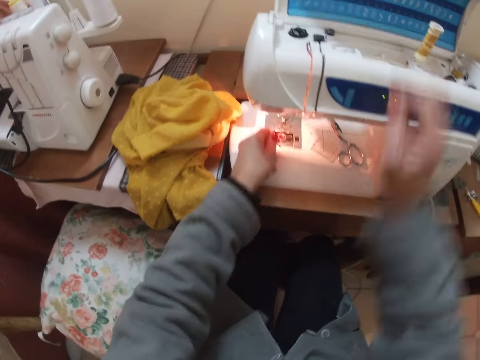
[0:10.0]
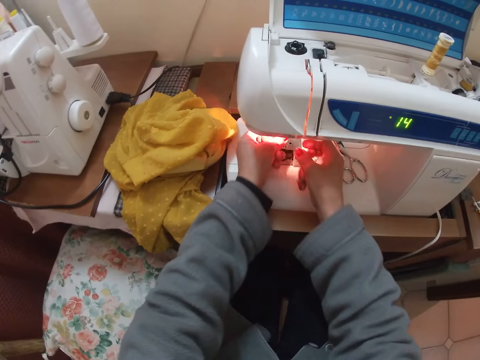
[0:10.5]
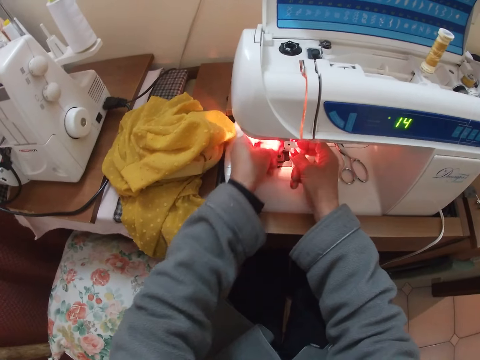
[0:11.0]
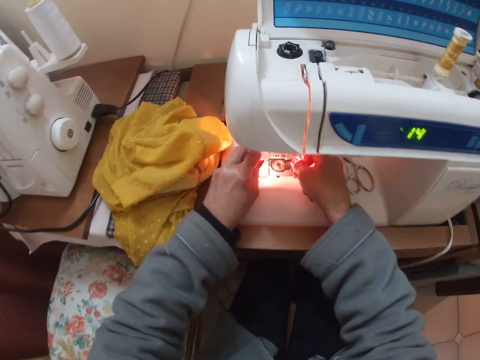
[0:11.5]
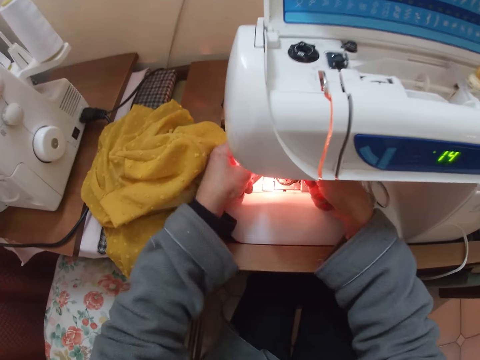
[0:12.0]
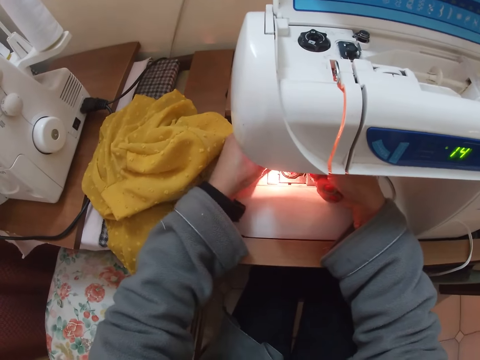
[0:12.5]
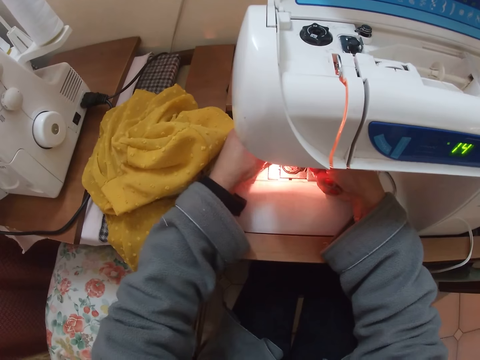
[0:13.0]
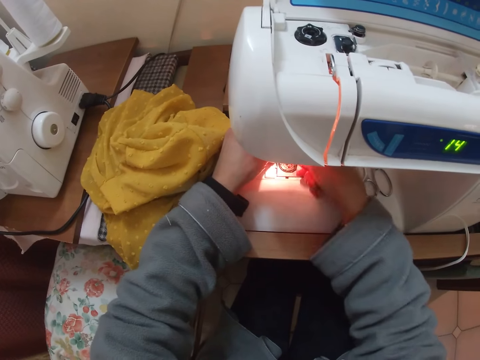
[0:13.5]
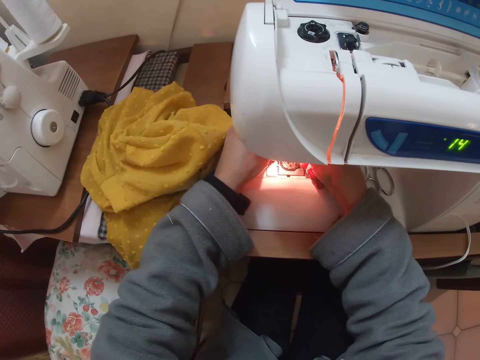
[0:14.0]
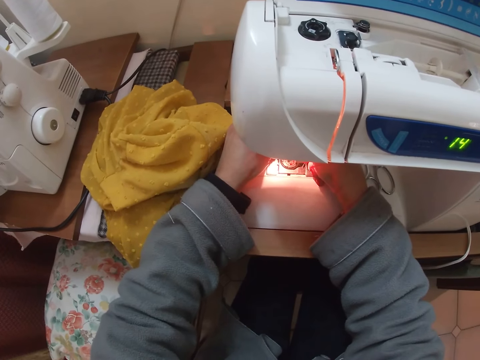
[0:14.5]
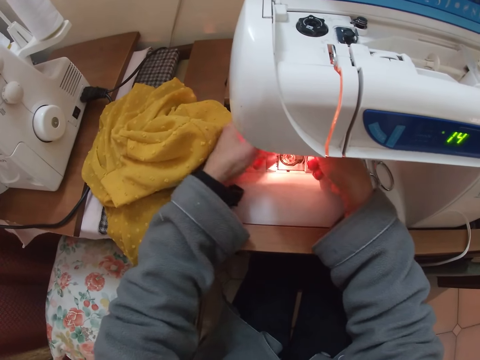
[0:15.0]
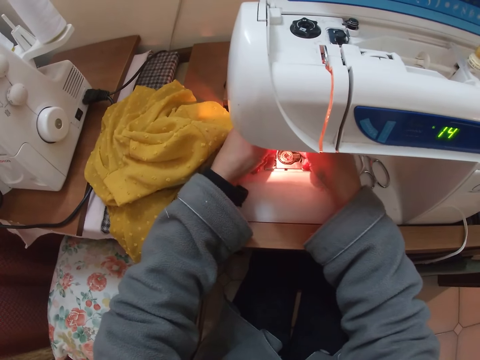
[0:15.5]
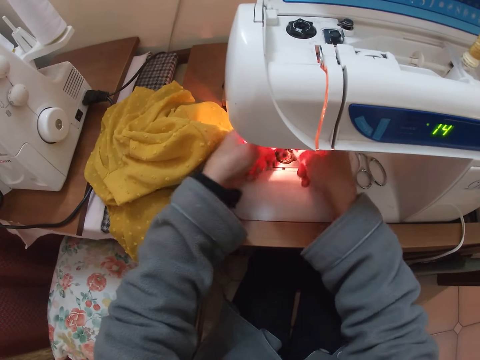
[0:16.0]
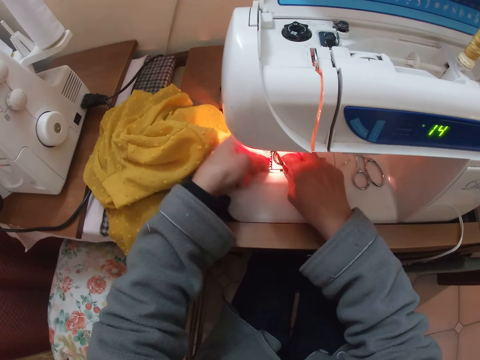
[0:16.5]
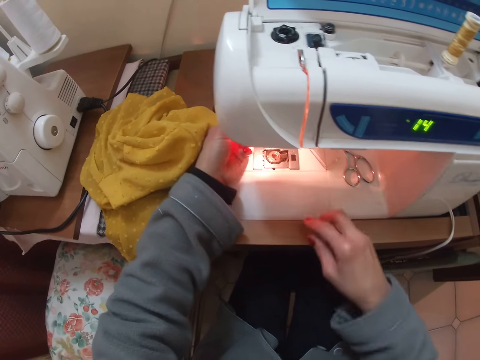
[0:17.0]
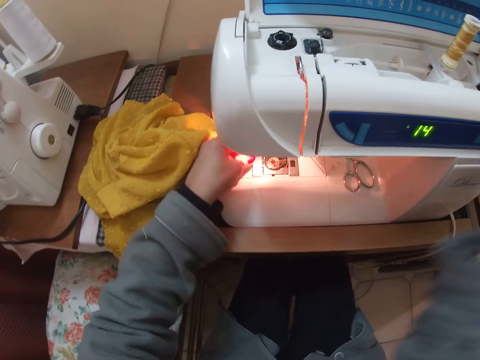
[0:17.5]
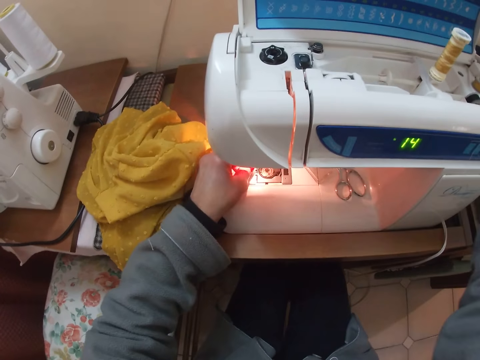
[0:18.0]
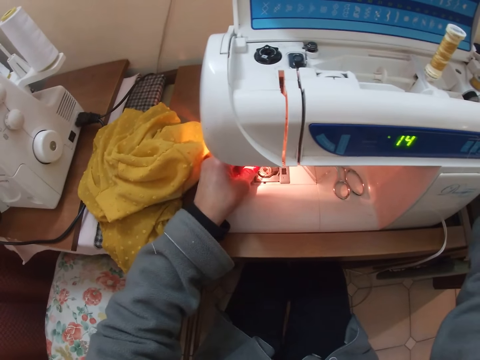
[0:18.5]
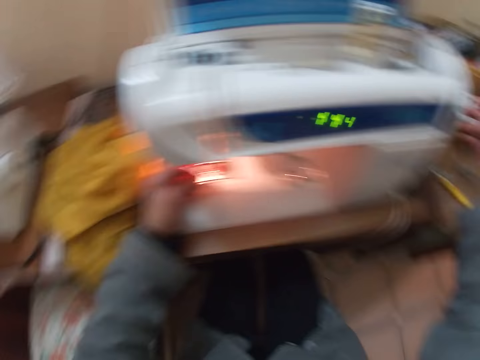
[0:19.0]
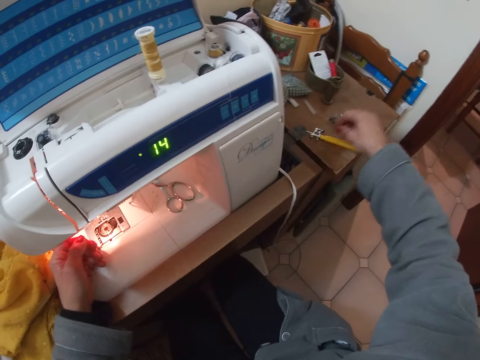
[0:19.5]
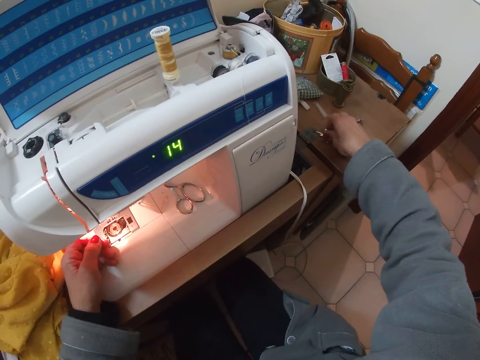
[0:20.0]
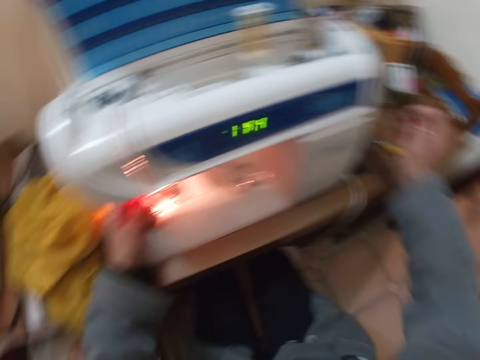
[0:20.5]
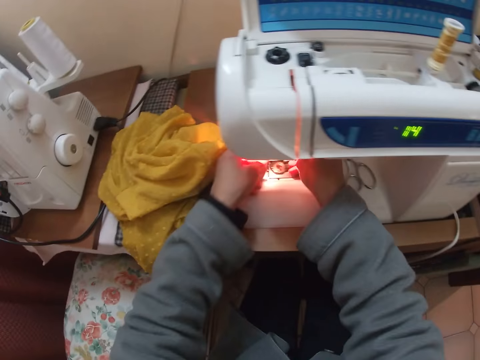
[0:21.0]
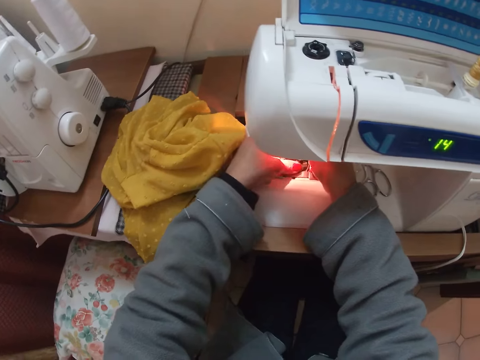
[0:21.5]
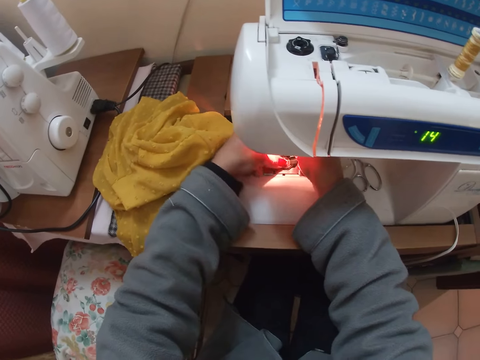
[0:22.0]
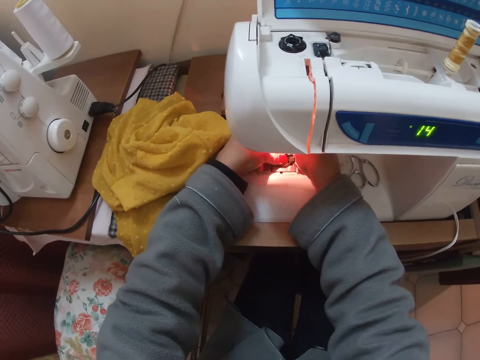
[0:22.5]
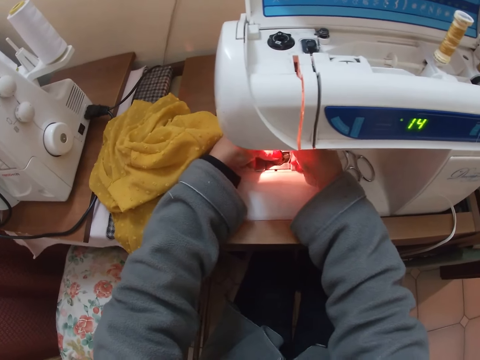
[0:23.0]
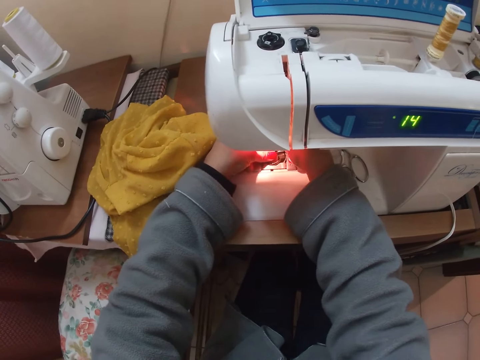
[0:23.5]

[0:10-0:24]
The camera wearer fixes the thread through the sewing machine needle. She picks up a pin or needle clamp from the table with her right hand. She fixes the needle clamp. She puts the needle clamp under the presser foot.

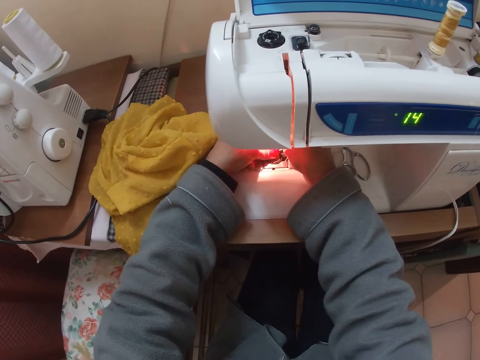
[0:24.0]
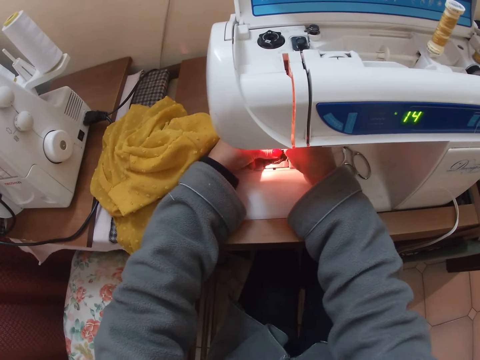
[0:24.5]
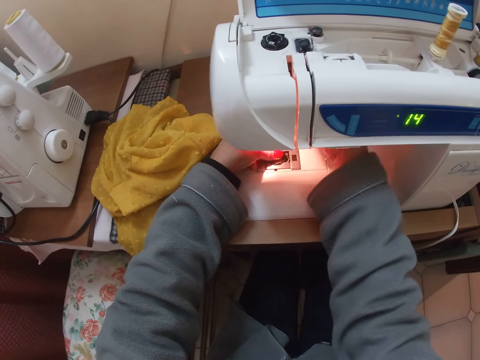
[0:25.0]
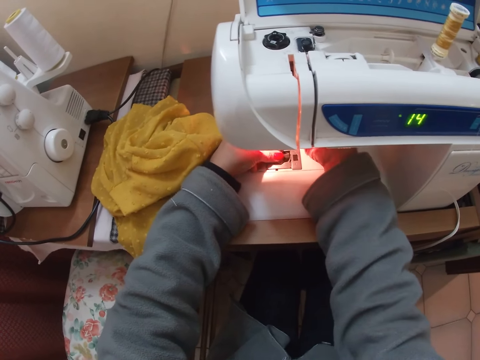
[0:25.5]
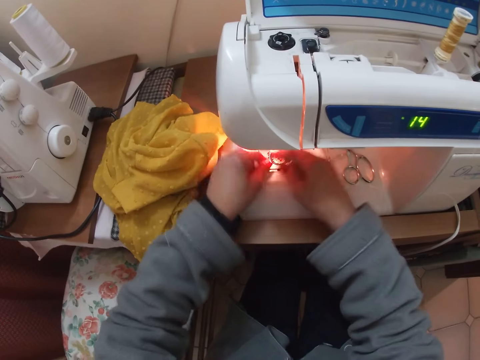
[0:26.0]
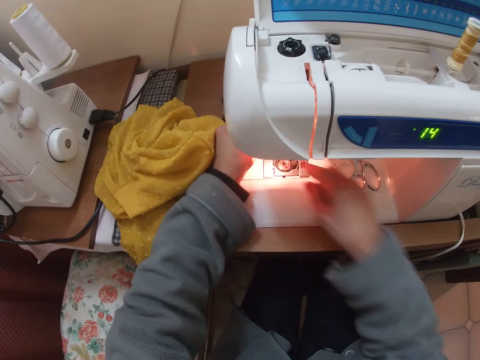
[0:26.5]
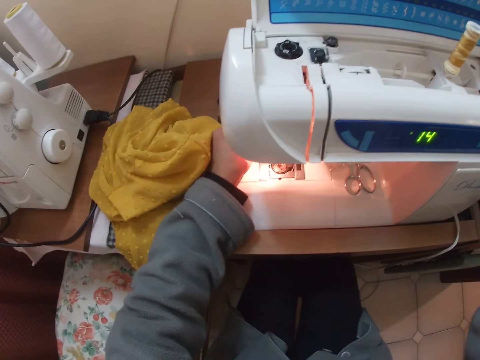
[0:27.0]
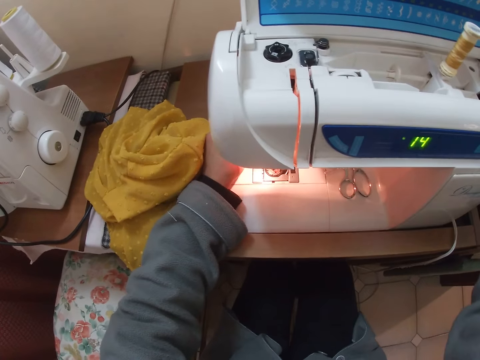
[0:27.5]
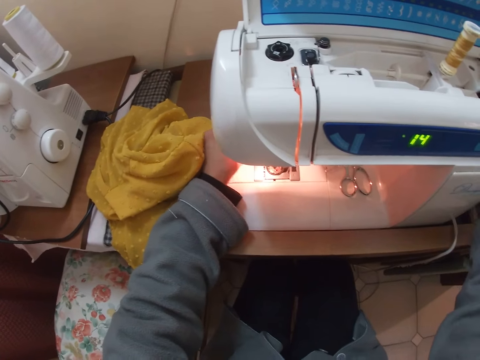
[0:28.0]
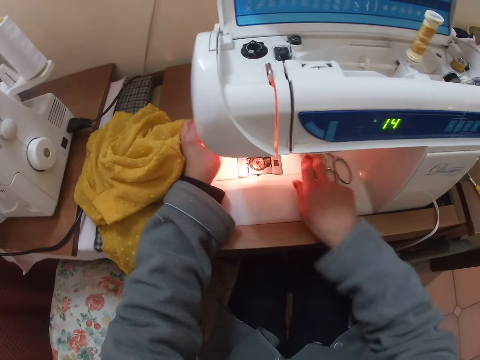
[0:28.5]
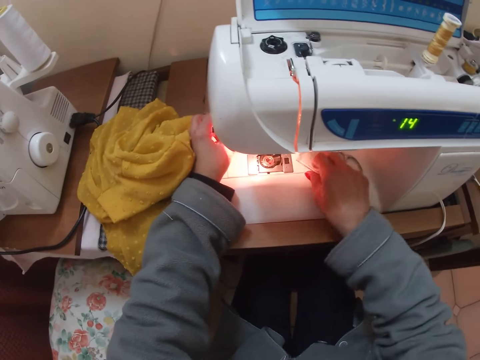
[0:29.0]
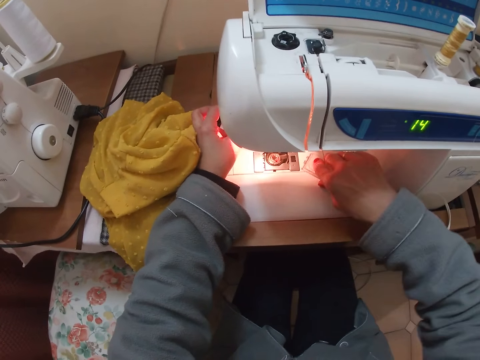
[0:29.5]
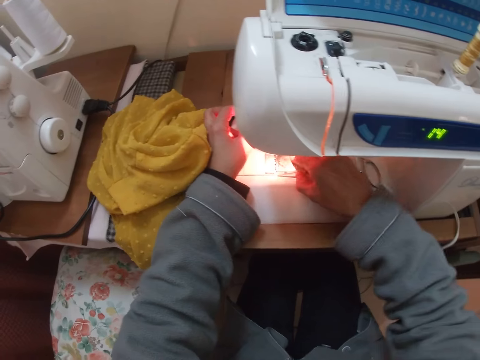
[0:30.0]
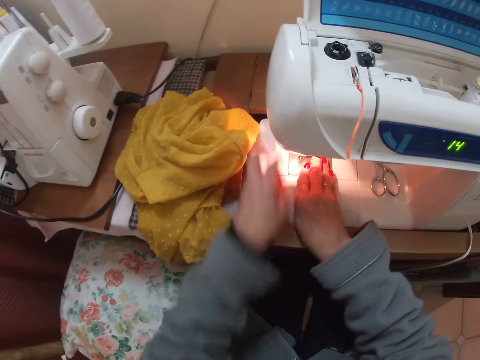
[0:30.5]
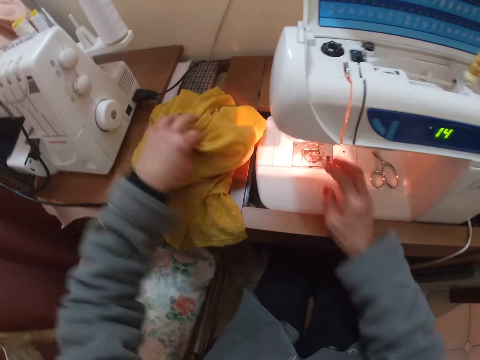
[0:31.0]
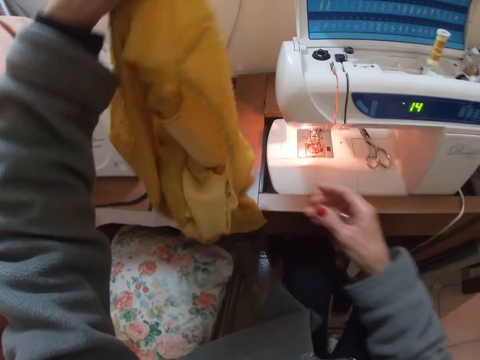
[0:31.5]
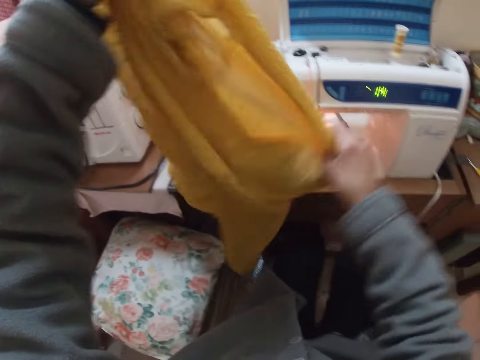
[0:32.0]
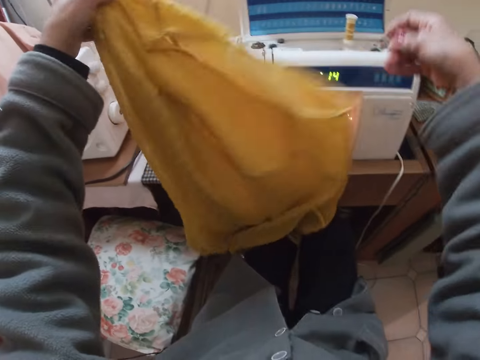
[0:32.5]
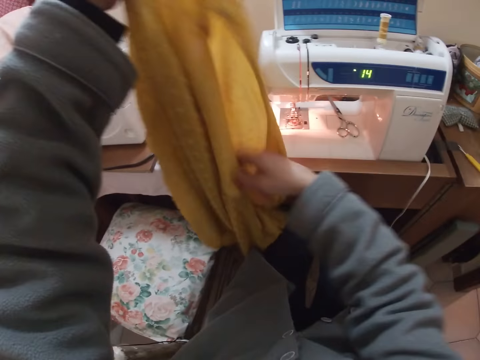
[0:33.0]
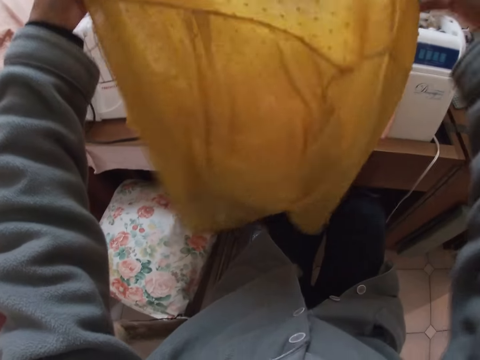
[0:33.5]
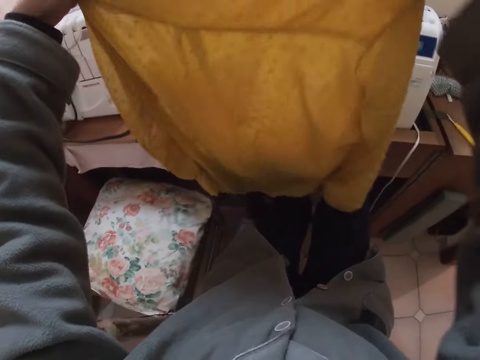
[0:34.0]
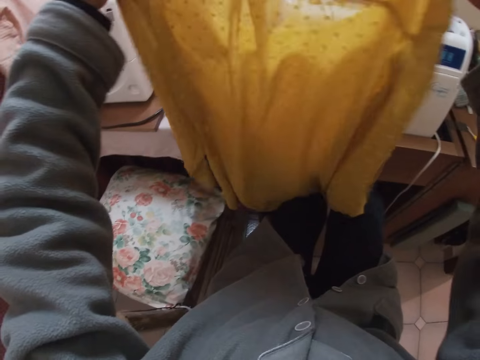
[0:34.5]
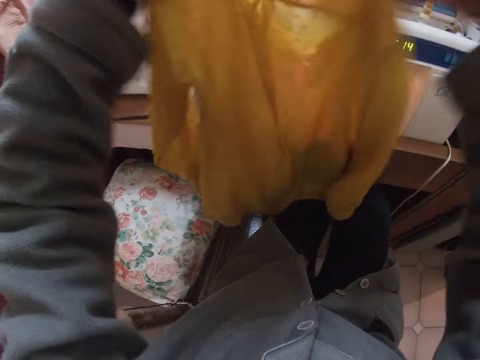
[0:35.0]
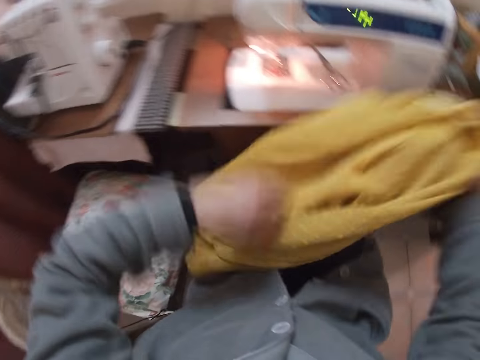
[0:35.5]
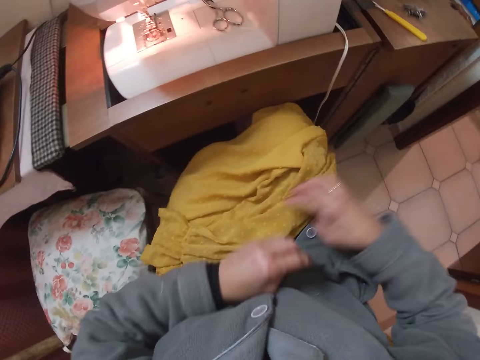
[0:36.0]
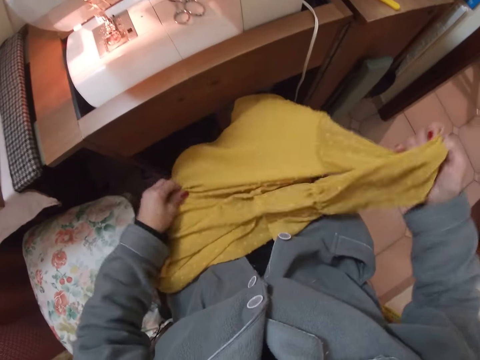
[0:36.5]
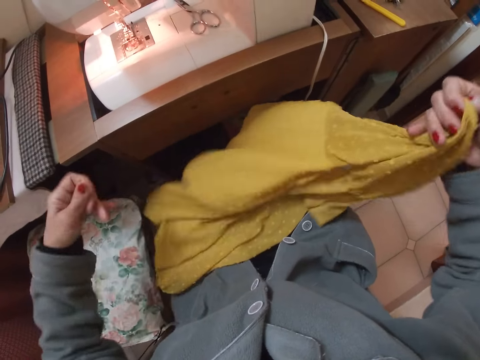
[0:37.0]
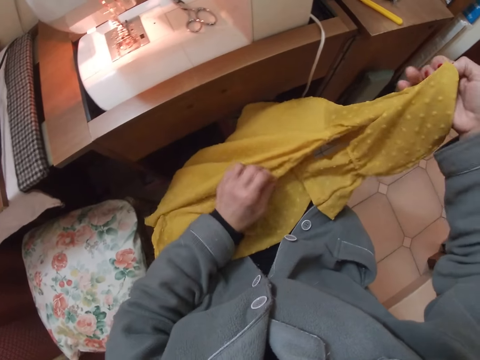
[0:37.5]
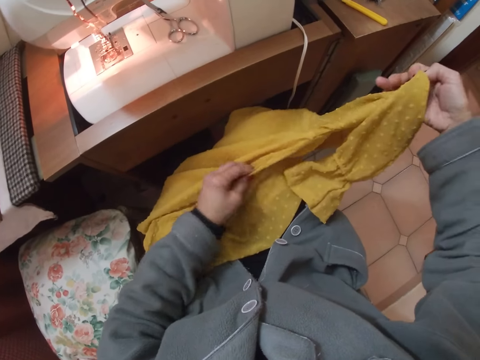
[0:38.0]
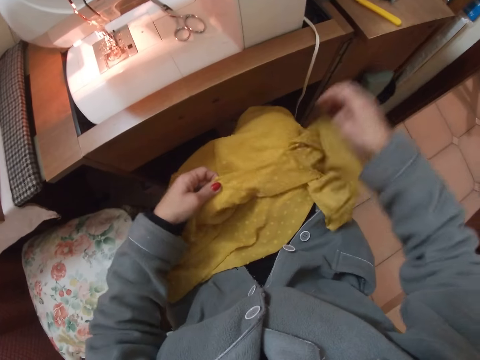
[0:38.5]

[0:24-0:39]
The camera wearer presses the presser foot lever with her right hand. She moves the hand. She turns the hand wheel with her right hand. She covers the needle plate. She takes the needle plate. She picks up the blouse from the machine table with her left hand. She raises the cloth up. She drops the blouse on her laps. She stretches the blouse.
